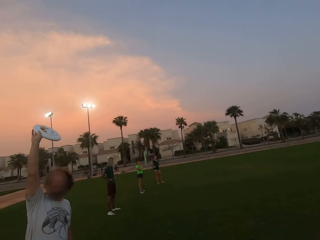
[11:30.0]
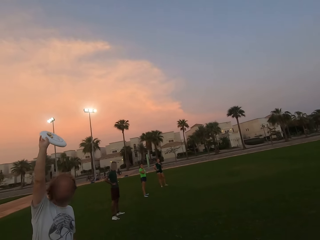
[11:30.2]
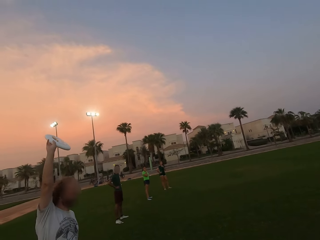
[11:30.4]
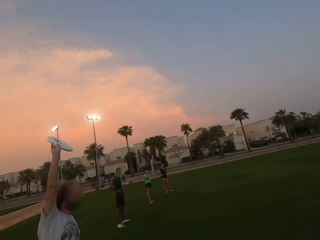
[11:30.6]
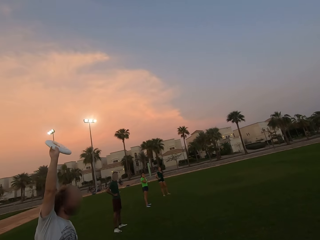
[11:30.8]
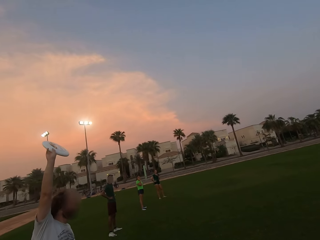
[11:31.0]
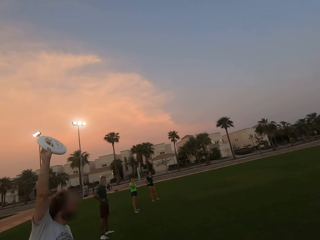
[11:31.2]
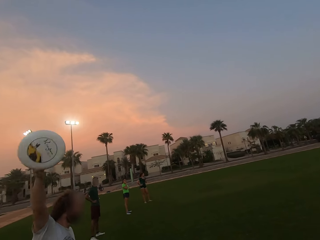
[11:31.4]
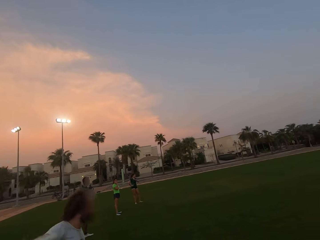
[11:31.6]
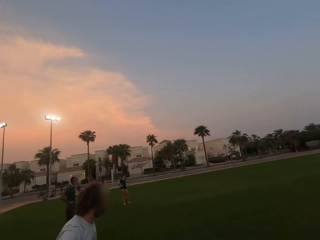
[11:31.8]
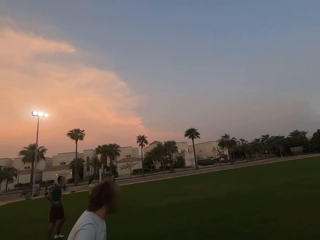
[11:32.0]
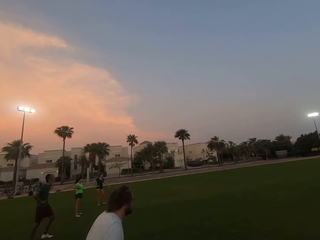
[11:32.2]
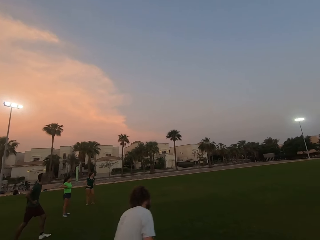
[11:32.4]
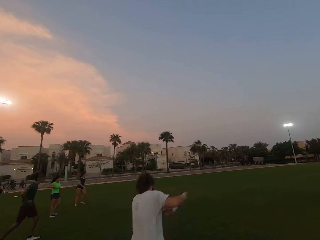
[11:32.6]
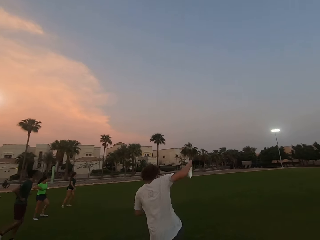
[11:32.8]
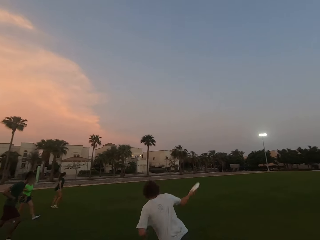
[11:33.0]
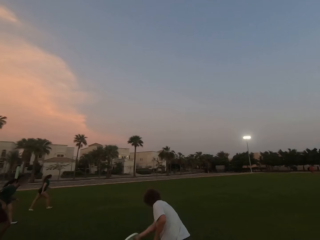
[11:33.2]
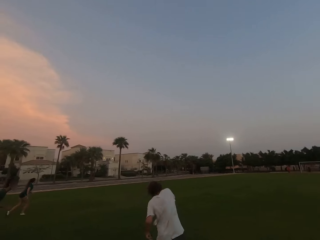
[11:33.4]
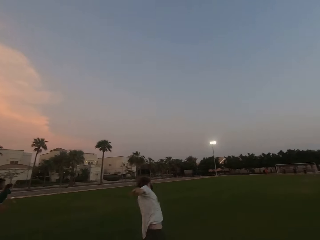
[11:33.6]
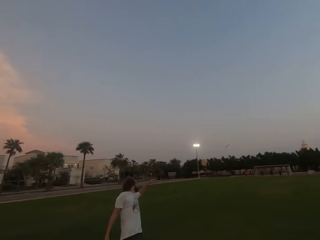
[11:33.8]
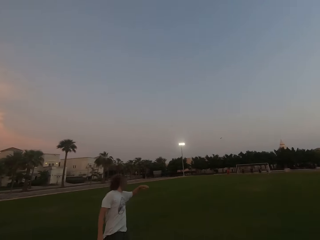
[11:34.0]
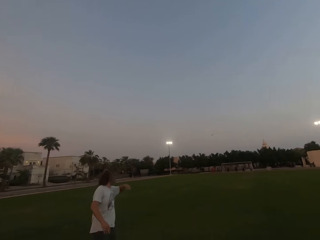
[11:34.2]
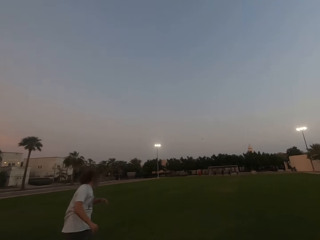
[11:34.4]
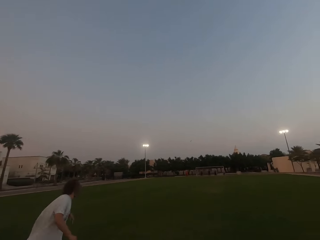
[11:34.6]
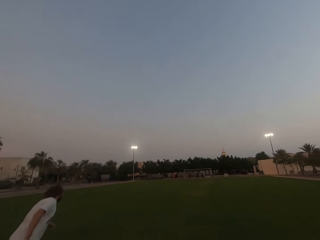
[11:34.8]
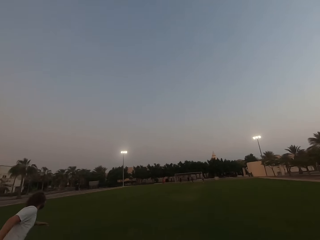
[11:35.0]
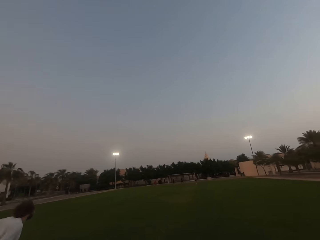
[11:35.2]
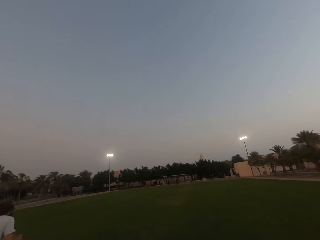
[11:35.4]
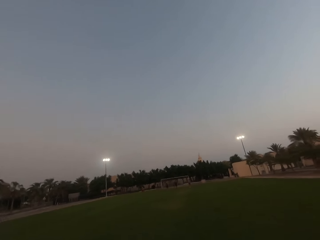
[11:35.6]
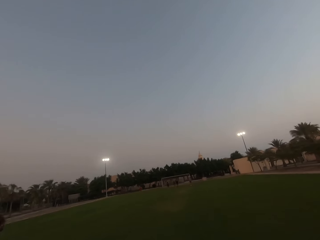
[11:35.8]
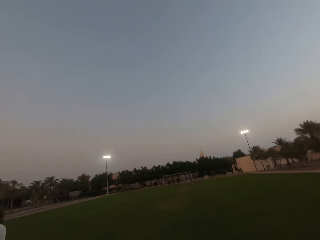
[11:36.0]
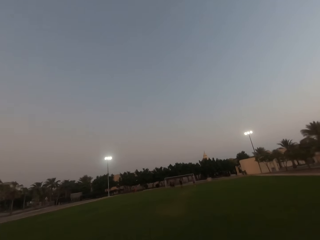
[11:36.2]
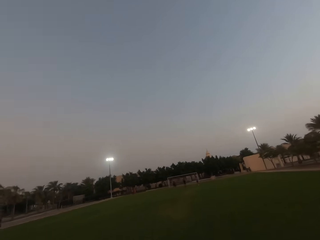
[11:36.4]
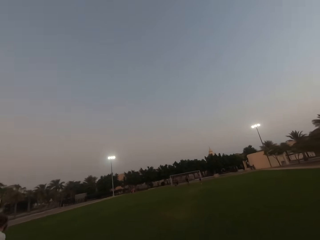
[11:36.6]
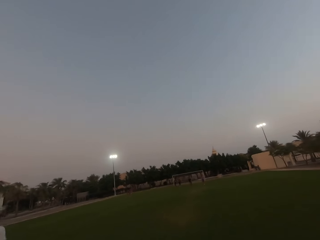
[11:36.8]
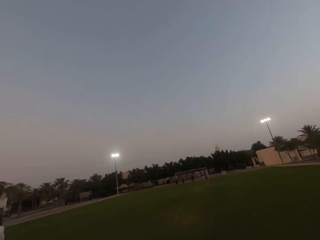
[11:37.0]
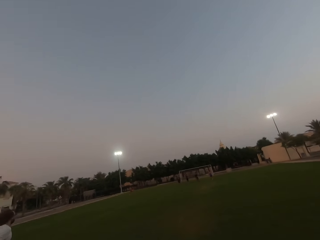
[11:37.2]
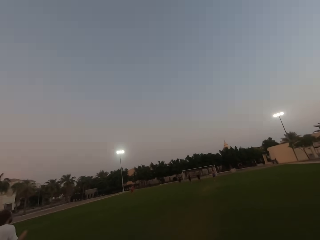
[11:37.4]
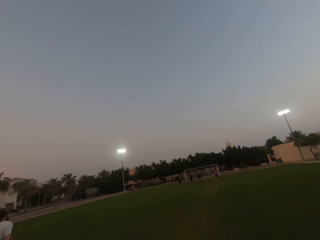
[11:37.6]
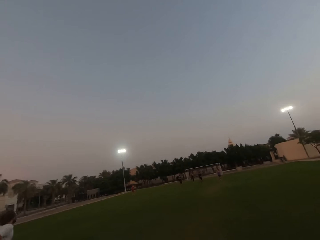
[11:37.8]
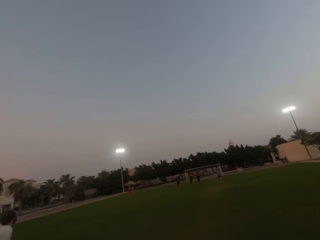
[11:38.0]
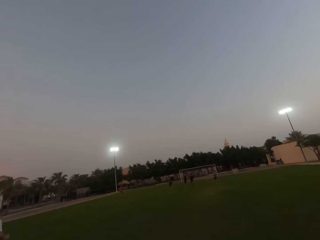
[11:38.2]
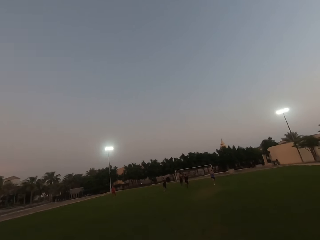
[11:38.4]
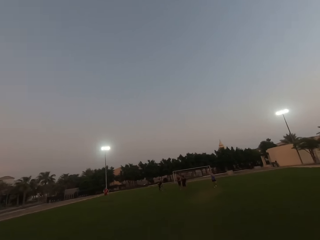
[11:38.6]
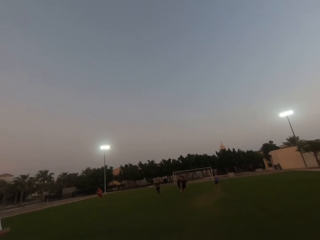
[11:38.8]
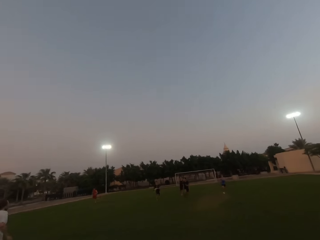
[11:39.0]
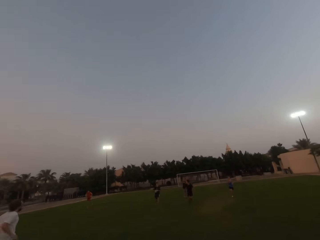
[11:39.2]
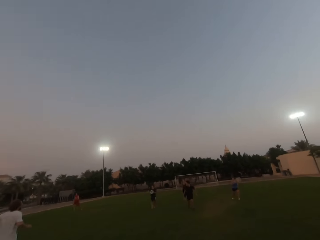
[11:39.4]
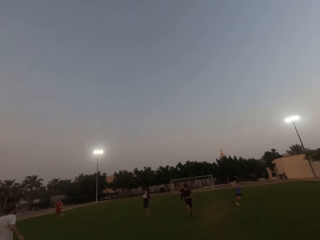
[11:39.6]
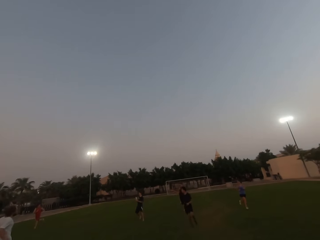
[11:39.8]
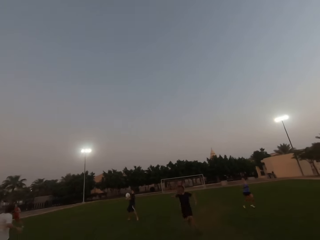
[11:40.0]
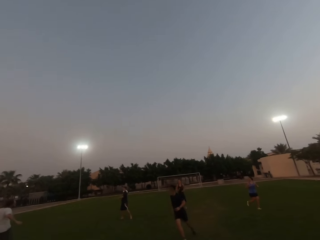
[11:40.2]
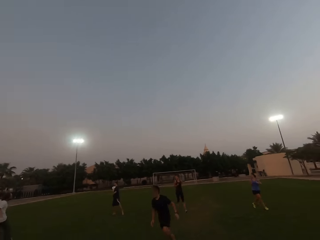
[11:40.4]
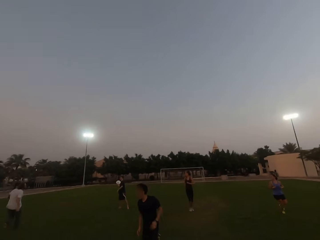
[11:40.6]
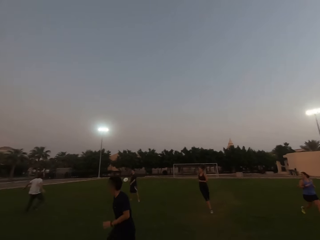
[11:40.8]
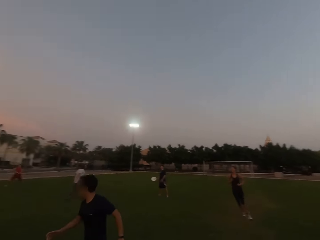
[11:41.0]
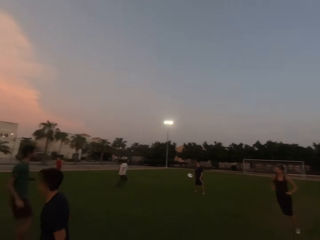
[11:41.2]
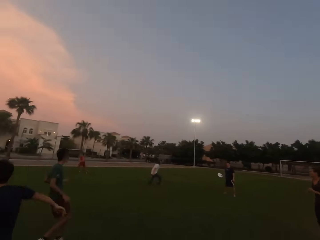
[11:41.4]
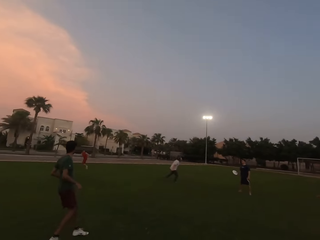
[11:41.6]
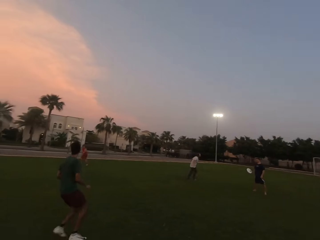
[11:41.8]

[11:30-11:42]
A man throws a frisbee. The man runs. The camera wearer looks forward. They run forward. Another man catches the frisbee. He throws the frisbee. A third man catches the frisbee. A woman runs. Another woman runs.

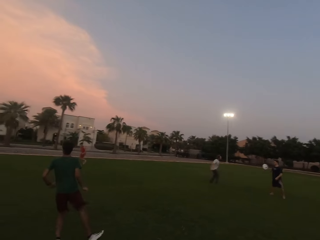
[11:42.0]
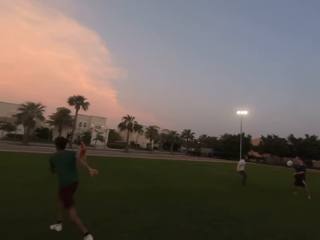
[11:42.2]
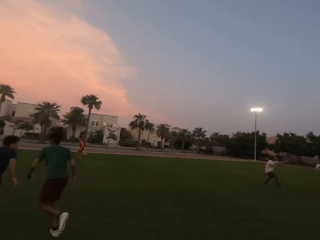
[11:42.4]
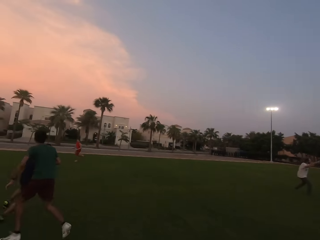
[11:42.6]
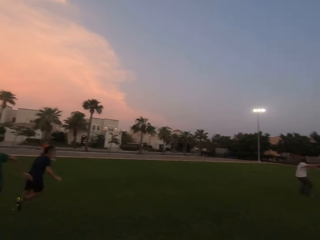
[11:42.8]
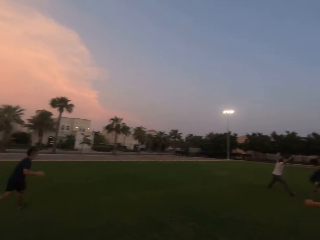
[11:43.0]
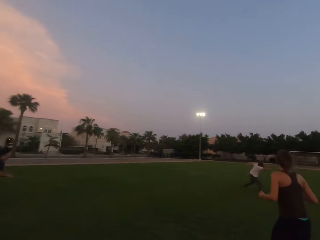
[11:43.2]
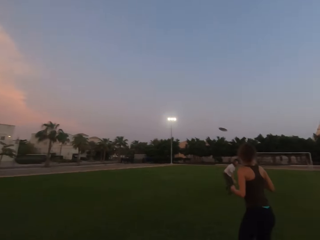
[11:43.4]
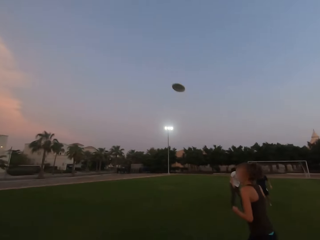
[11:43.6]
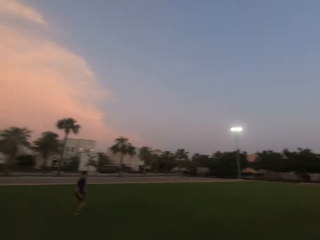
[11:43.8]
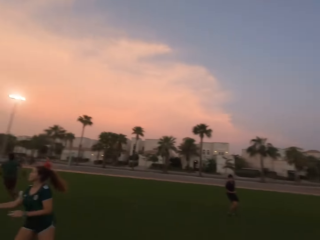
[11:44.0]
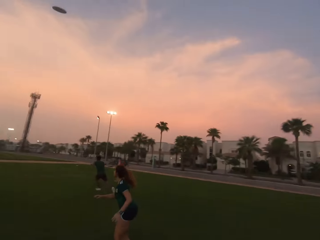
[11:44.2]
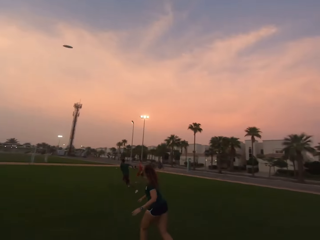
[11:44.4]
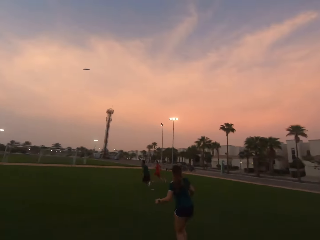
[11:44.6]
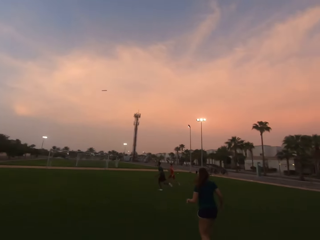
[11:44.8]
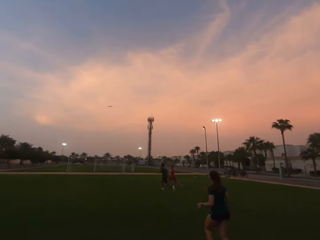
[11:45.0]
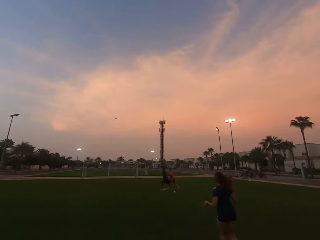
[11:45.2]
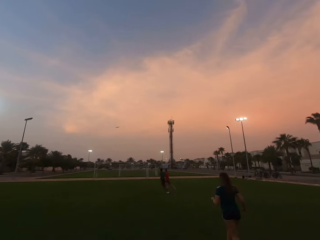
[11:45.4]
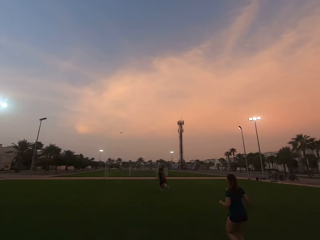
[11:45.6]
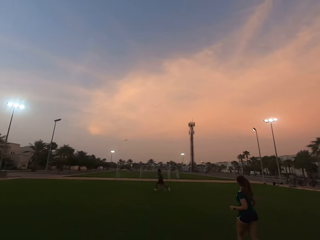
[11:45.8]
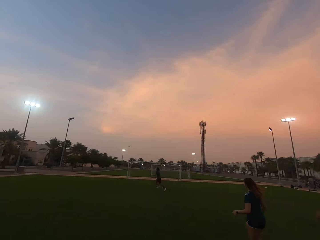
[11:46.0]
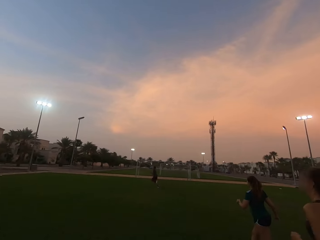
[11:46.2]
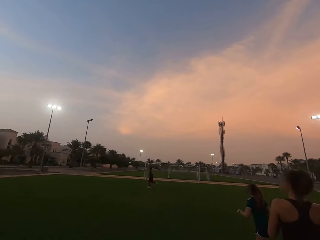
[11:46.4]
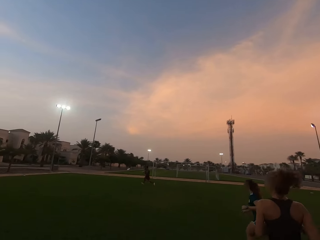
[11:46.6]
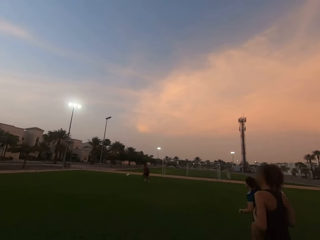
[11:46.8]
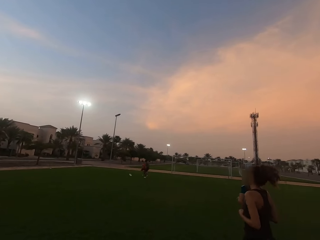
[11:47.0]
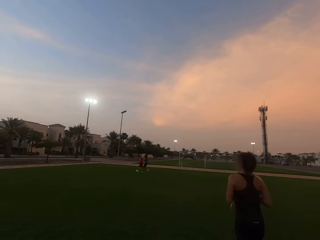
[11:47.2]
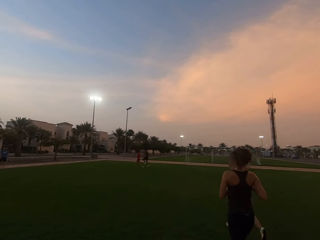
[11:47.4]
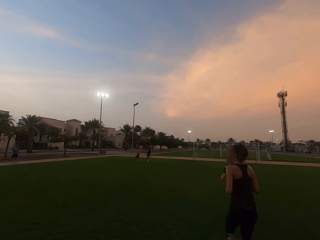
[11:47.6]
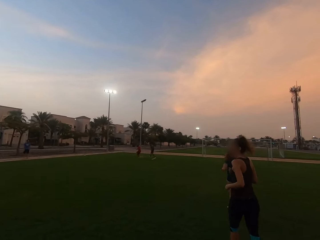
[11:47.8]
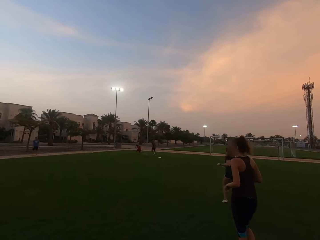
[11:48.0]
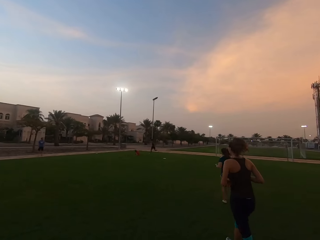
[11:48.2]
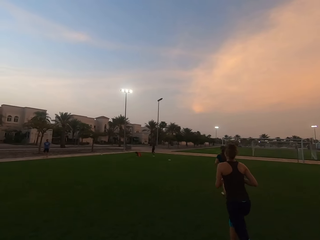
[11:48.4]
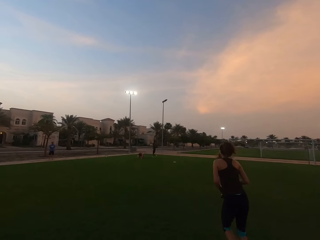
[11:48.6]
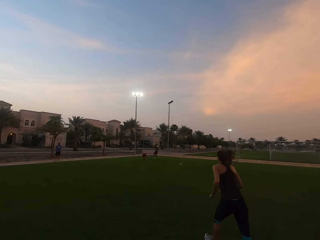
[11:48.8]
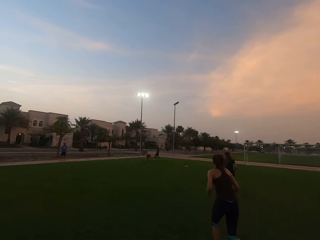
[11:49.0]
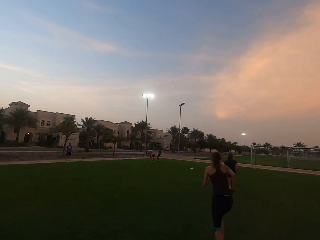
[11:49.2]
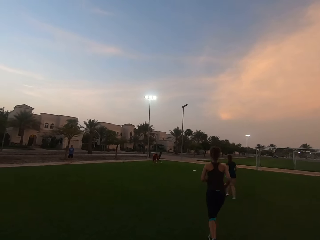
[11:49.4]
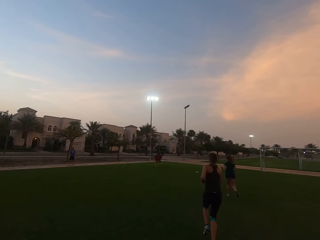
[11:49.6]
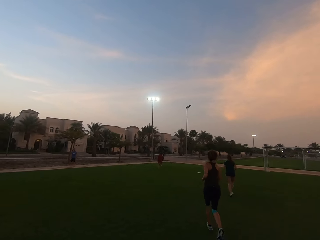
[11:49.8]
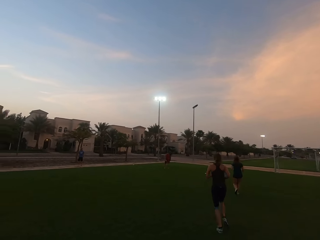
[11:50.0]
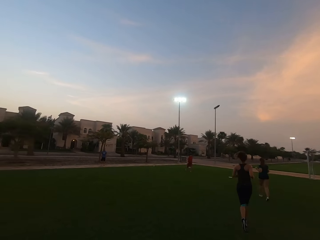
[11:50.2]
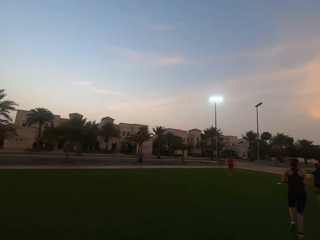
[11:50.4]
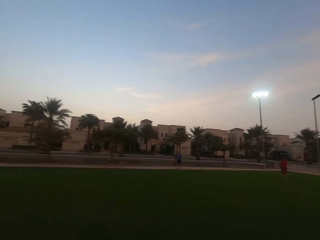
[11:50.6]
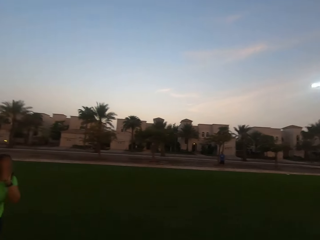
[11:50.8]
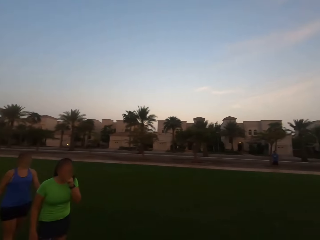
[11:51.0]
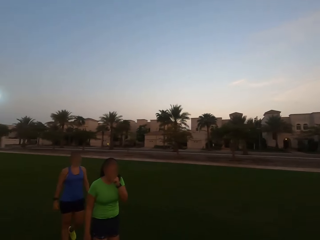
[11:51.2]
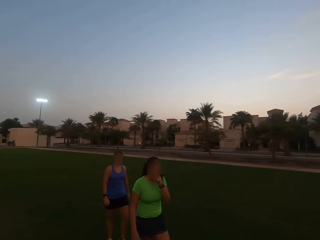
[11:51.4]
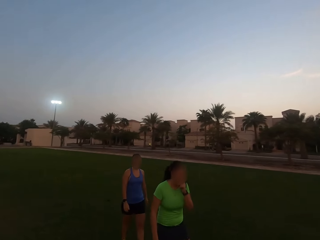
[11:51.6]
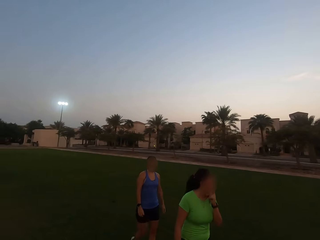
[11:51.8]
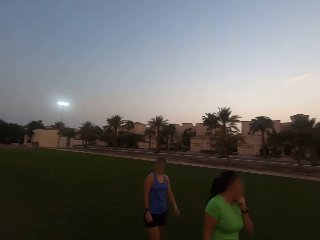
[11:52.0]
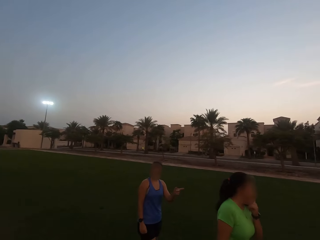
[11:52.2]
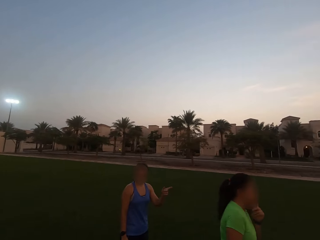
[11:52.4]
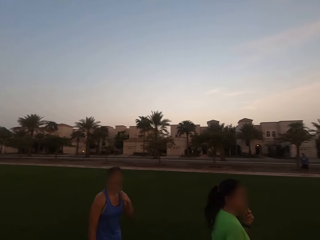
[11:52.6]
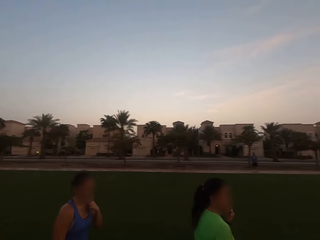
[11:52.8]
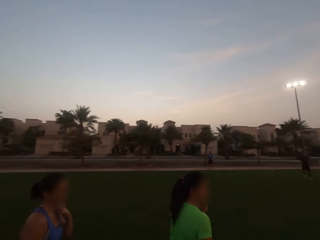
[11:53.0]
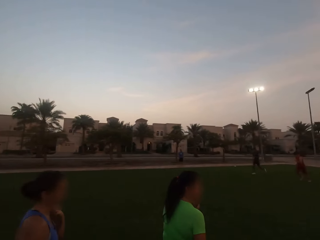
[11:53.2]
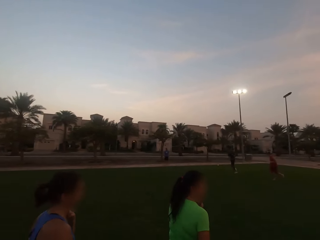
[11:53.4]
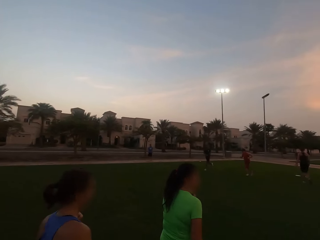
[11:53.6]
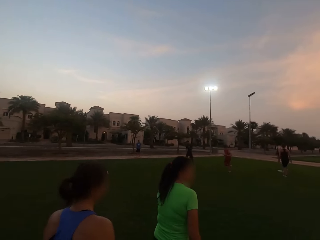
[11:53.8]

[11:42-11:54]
The camera wearer turns left. A man throws a frisbee. The camera wearer looks forward. A second man runs. A third man runs. A woman runs. The camera wearer turns backwards. The second man falls down. The camera wearer looks left. A second woman walks. A third woman walks.
